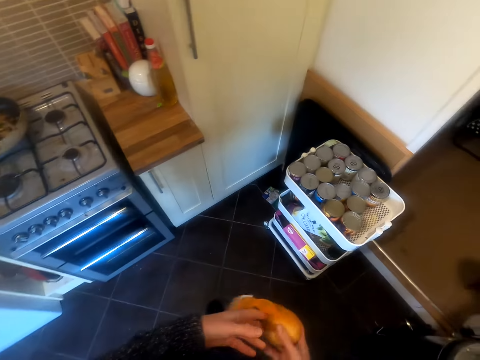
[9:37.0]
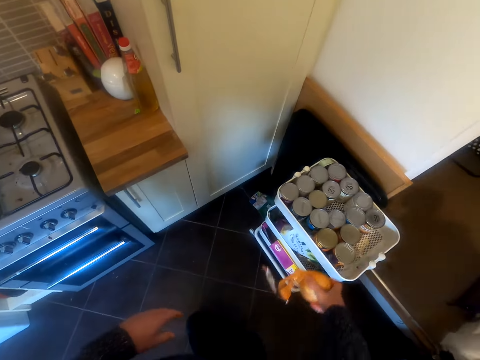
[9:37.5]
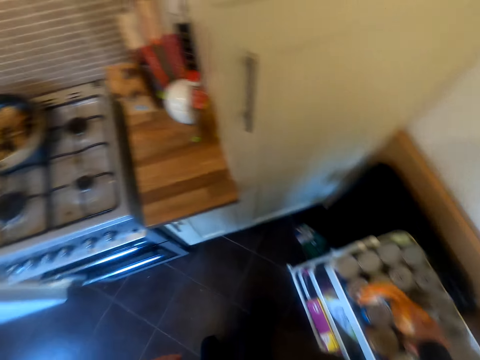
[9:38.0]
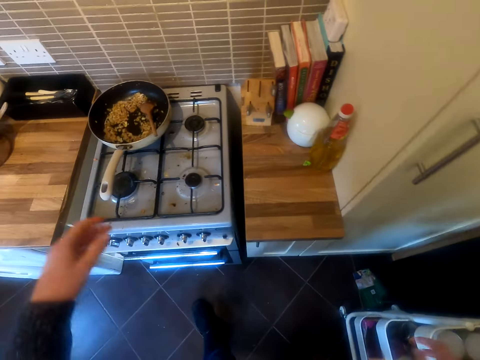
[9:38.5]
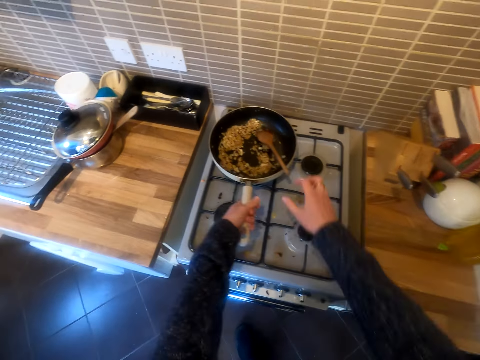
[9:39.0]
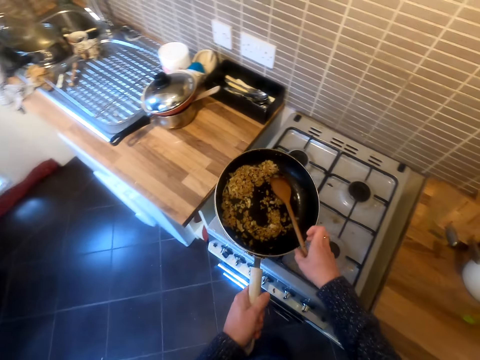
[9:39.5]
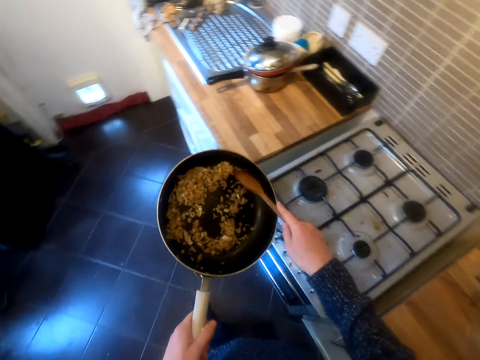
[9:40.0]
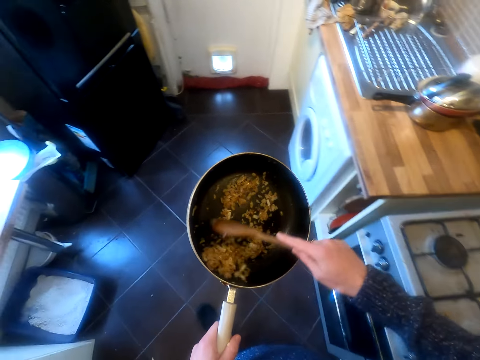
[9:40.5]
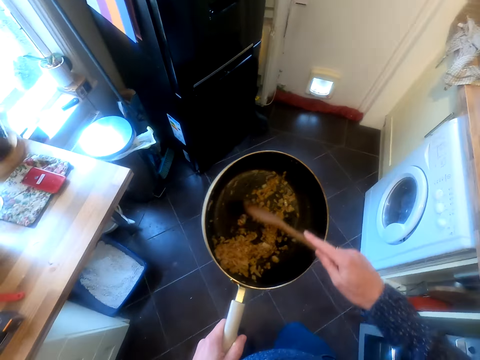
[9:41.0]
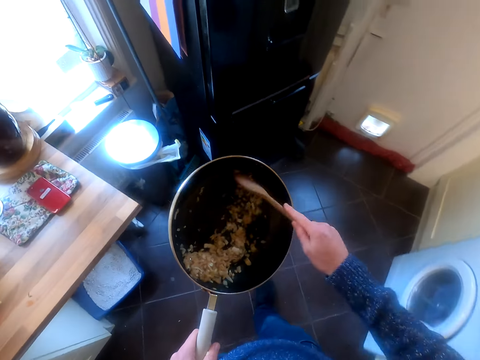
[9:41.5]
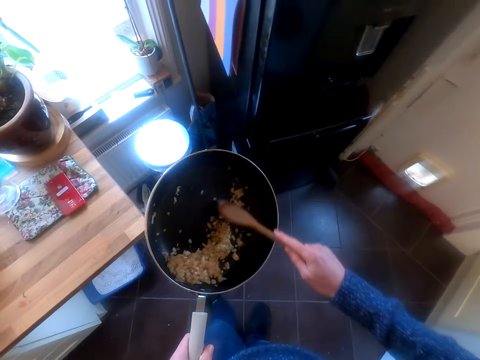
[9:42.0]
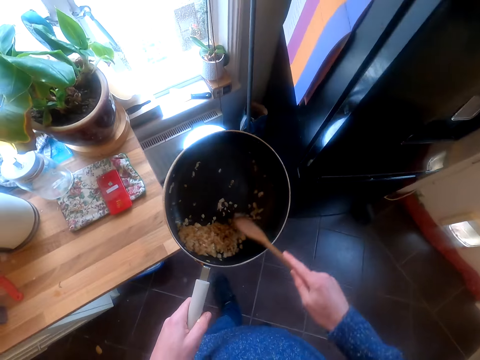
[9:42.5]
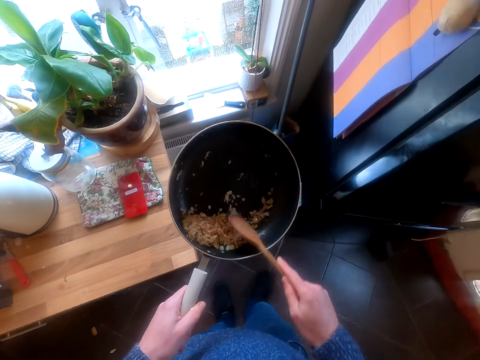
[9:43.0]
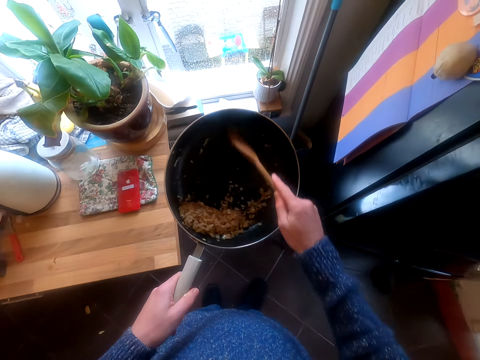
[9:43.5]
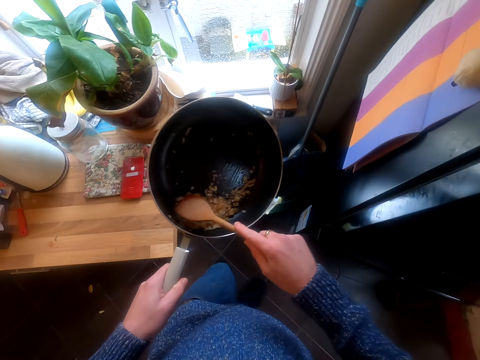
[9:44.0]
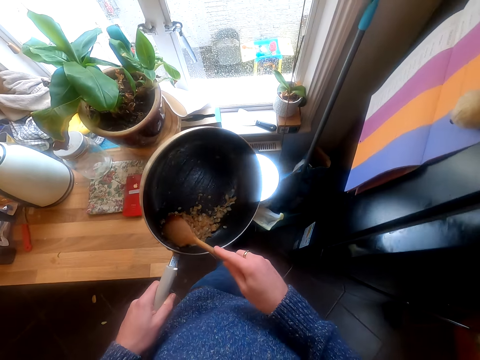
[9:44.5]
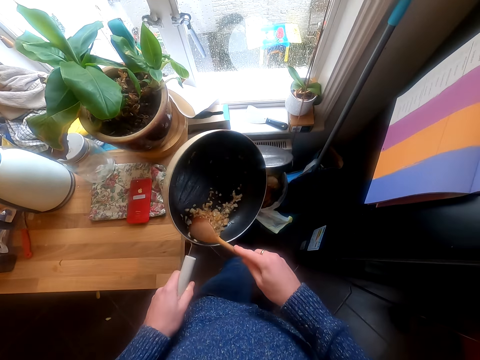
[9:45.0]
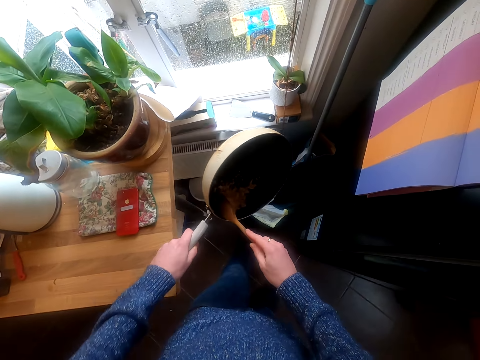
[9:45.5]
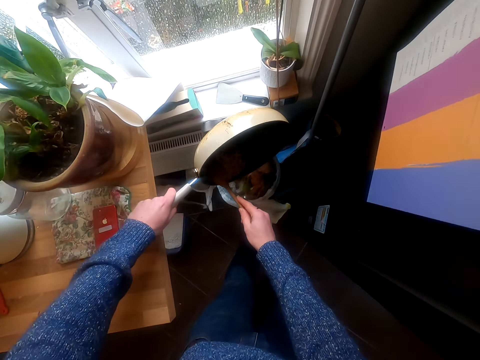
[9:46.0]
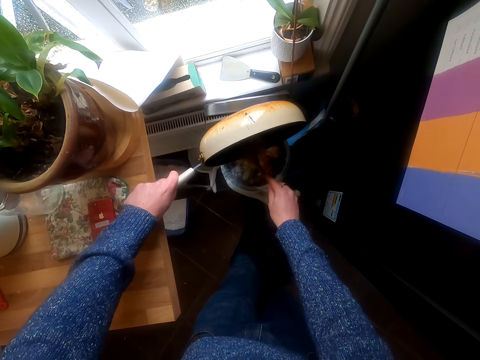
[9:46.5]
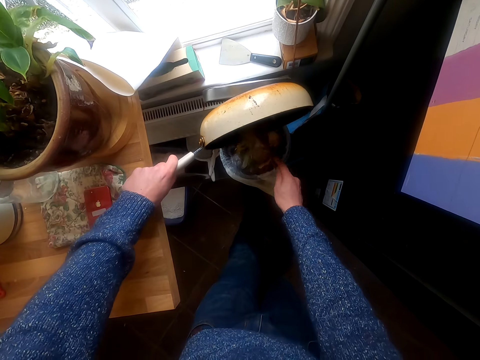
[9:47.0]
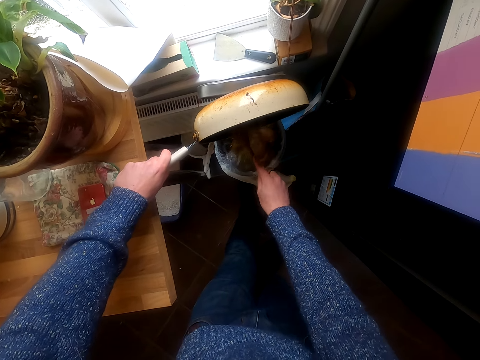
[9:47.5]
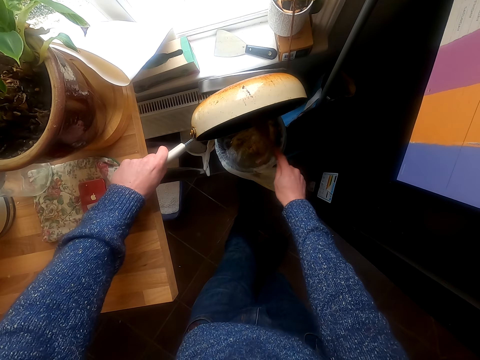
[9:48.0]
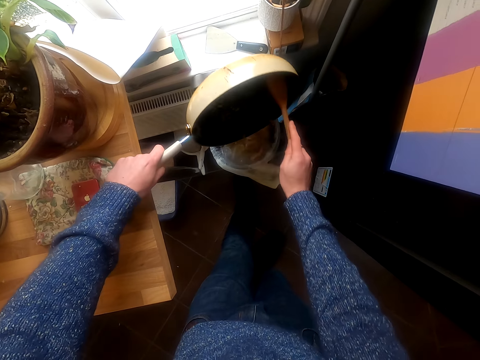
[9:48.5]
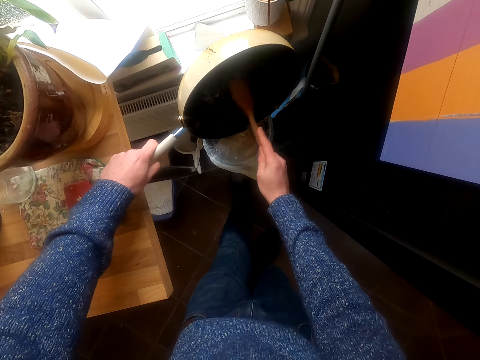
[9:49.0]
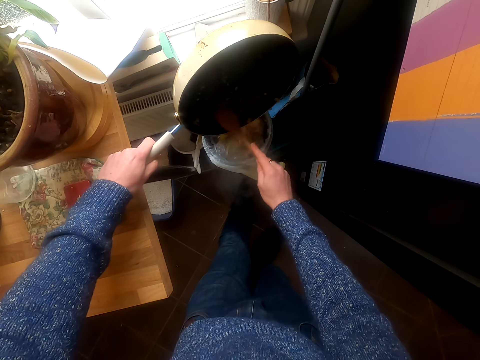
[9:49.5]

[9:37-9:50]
The camera wearer puts the onion on top of the cans. He lifts the pan off the gas stove. He moves the onions in the pan. He opens the dustbin using his right hand. He throws the onions from the pan into the dustbin.

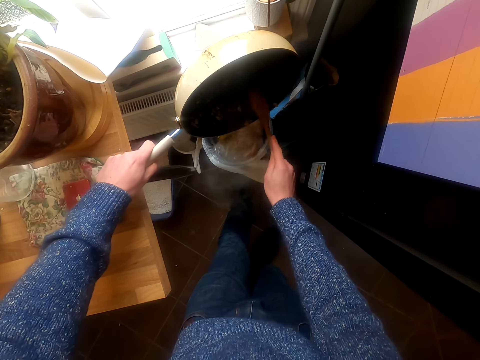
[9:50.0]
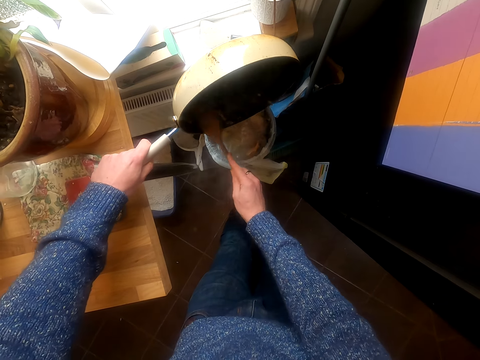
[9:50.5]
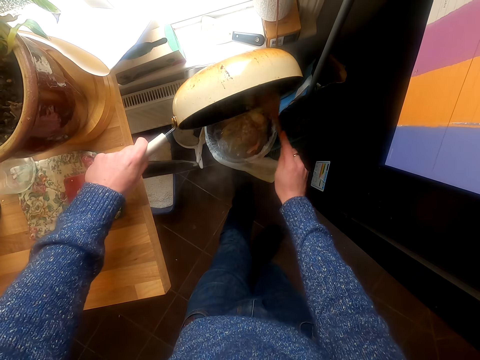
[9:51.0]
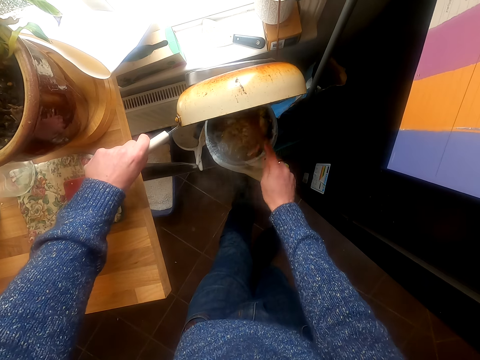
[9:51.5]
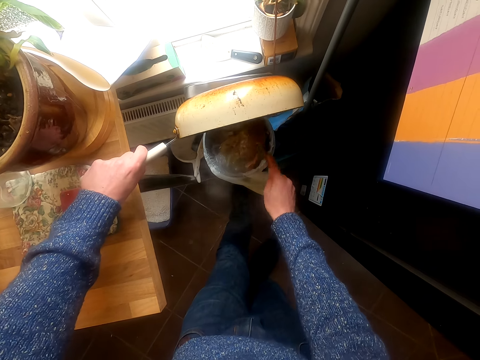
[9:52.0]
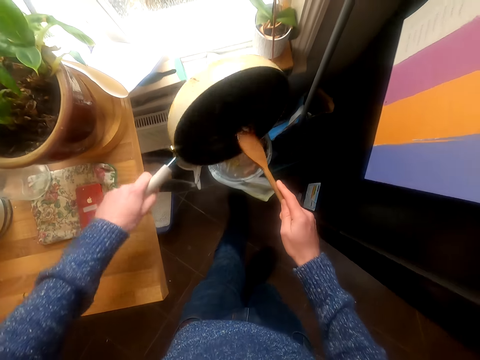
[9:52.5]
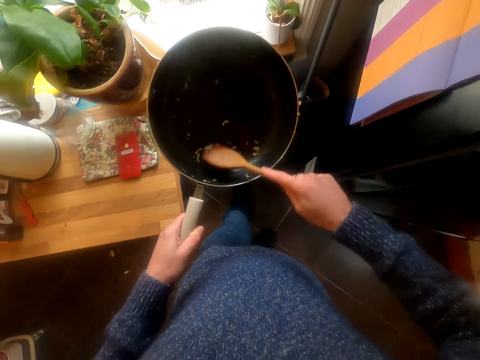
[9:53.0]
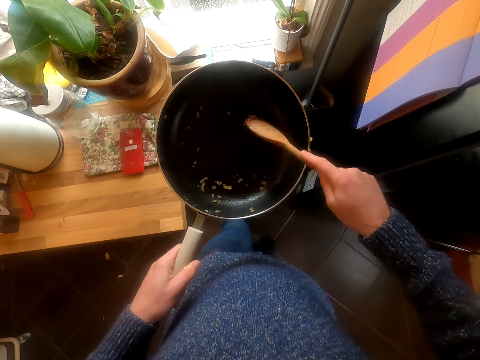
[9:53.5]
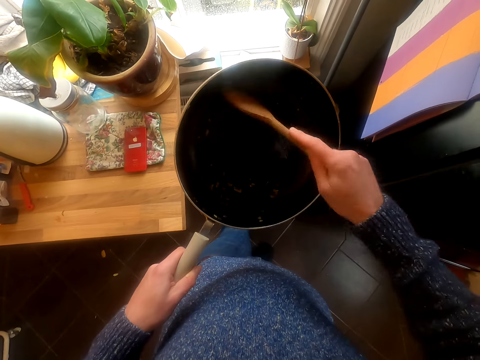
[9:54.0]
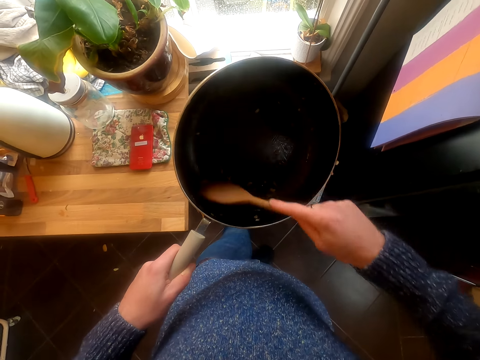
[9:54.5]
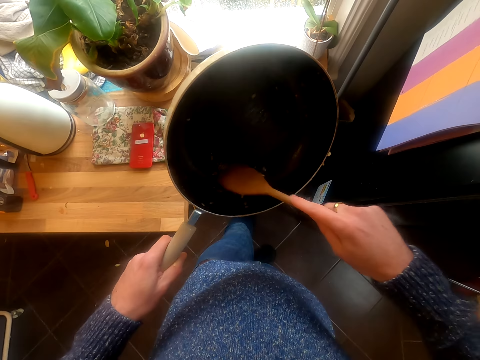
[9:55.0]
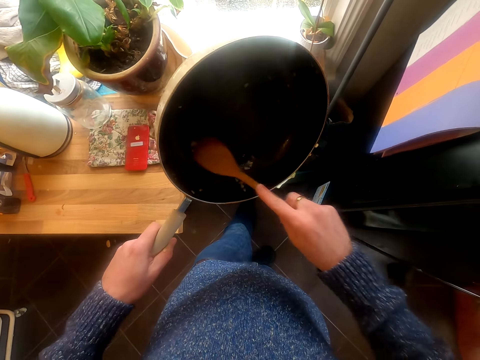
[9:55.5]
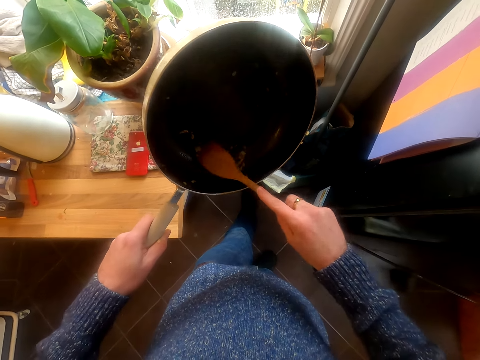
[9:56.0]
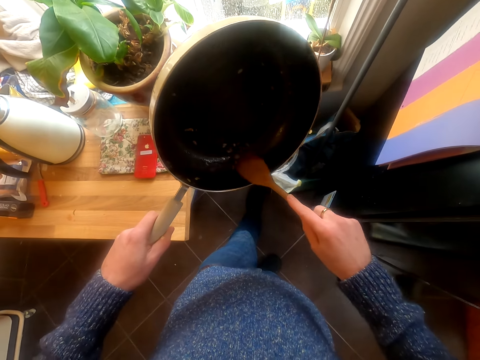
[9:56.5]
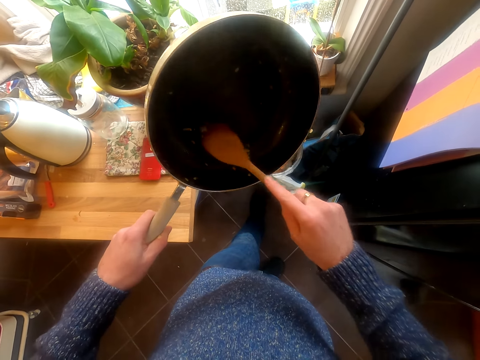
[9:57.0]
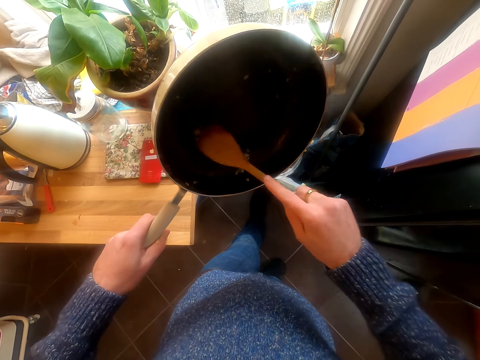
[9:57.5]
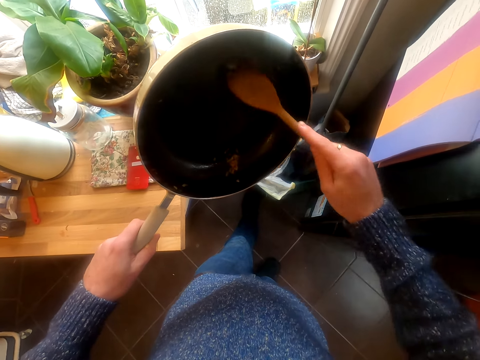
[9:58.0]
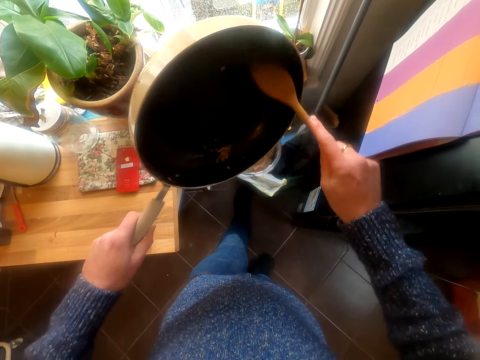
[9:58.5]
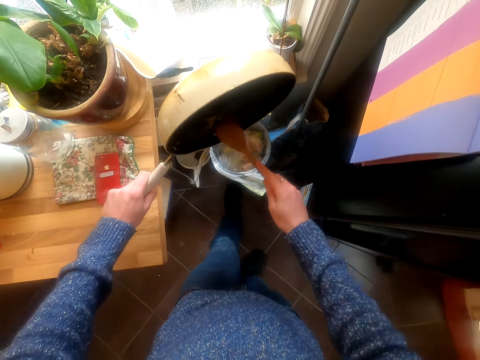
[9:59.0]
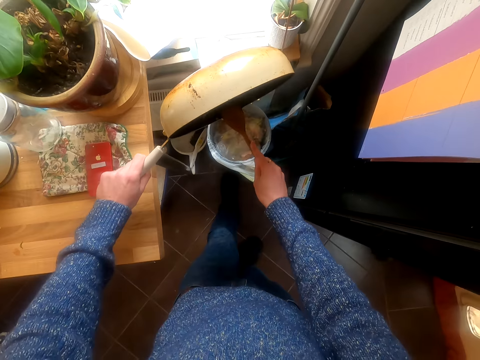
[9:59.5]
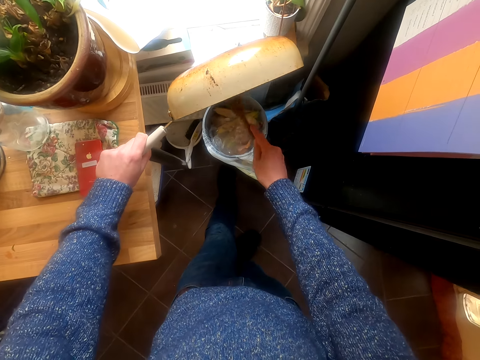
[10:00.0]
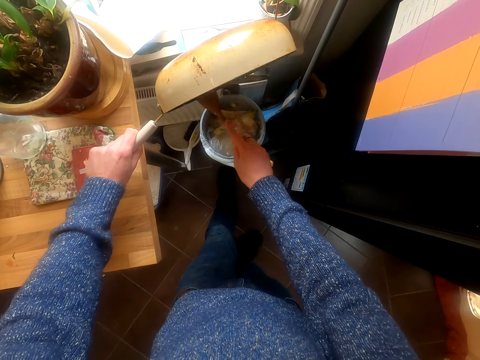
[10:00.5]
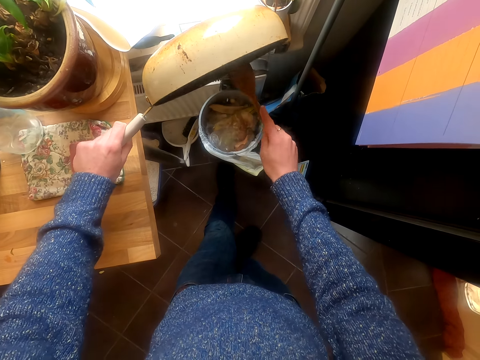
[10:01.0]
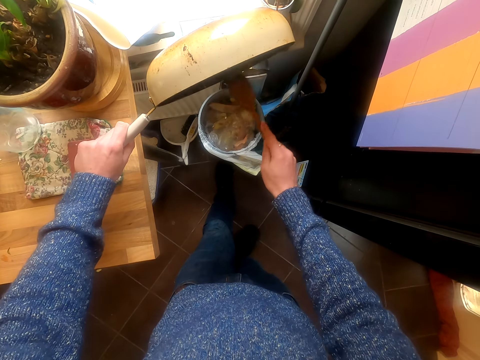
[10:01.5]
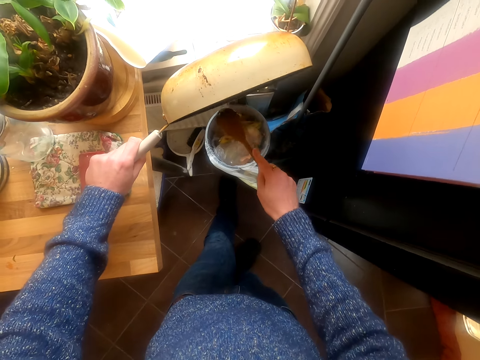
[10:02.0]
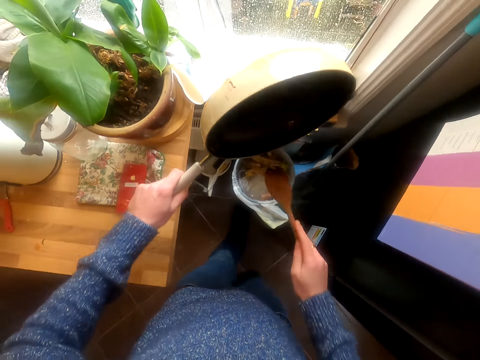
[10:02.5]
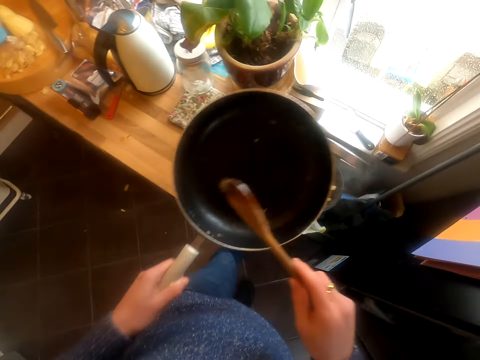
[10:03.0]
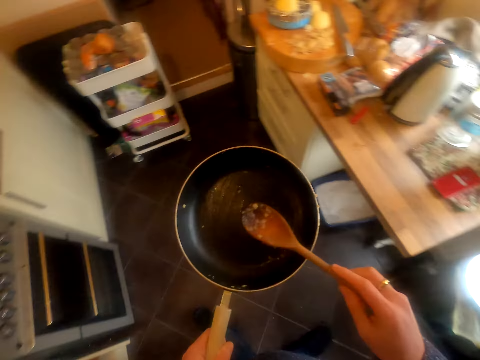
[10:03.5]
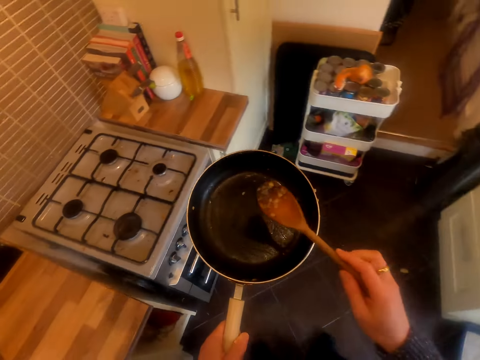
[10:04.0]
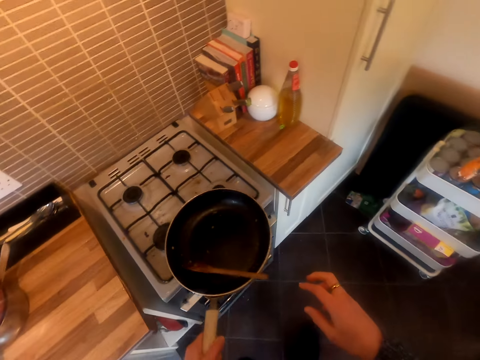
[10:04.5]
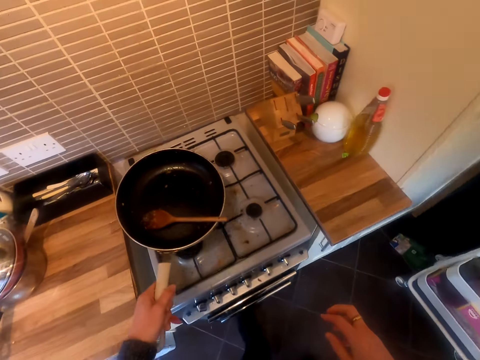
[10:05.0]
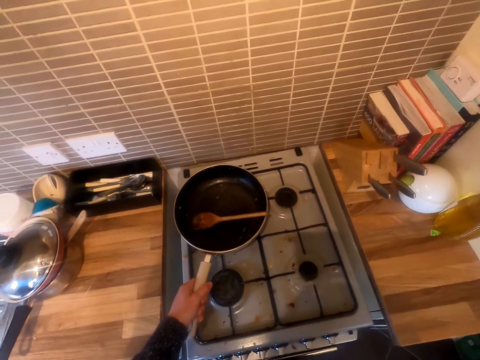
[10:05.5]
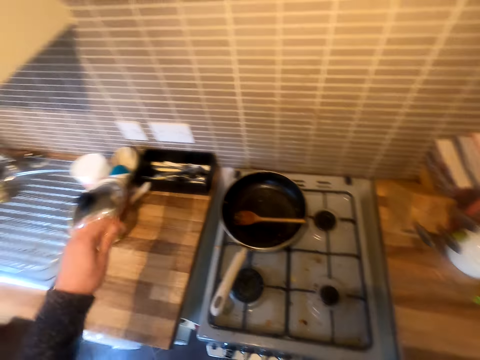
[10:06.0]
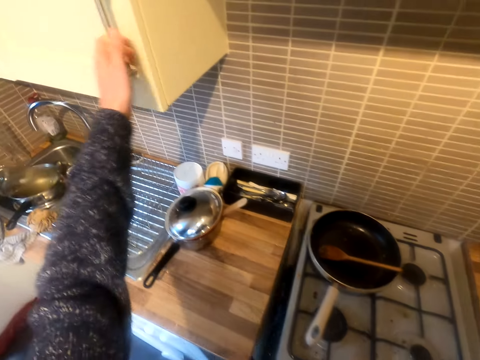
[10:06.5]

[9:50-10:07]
The camera wearer scrapes the frying pan. They drop the onions in the dustbin. They walk in the kitchen. They put the cooking stick in the frying pan. They put the frying pan on the cooker.
